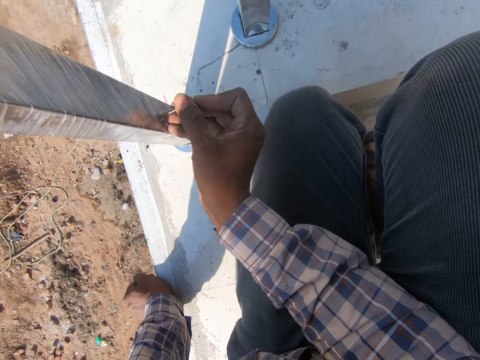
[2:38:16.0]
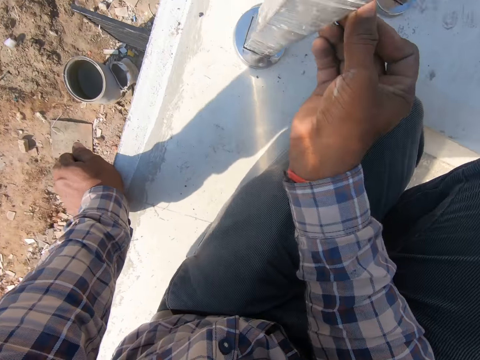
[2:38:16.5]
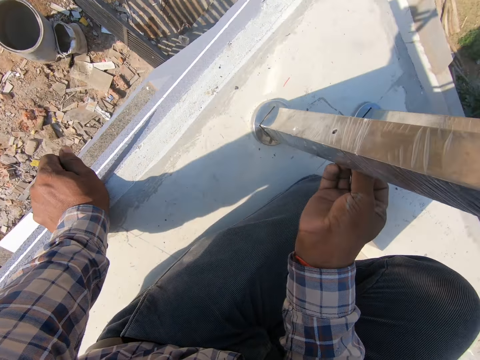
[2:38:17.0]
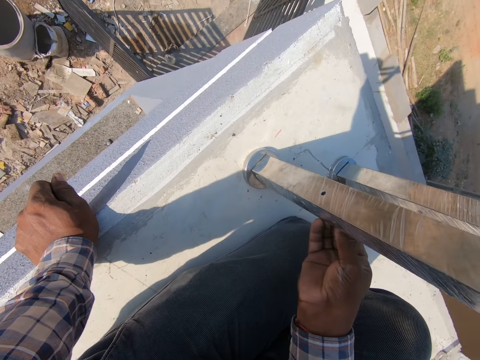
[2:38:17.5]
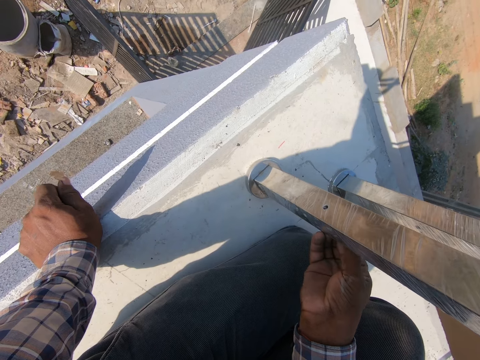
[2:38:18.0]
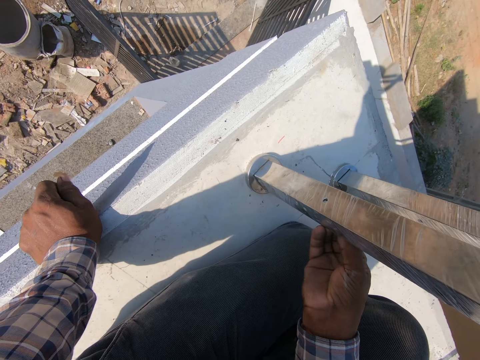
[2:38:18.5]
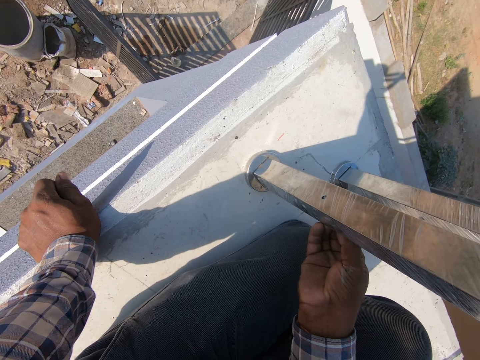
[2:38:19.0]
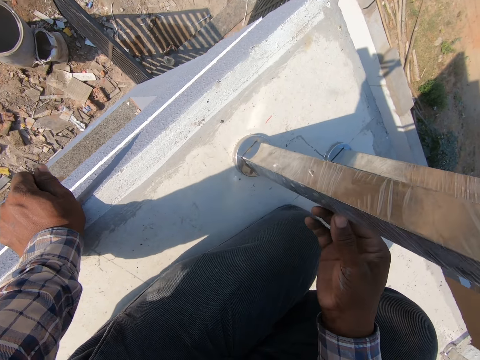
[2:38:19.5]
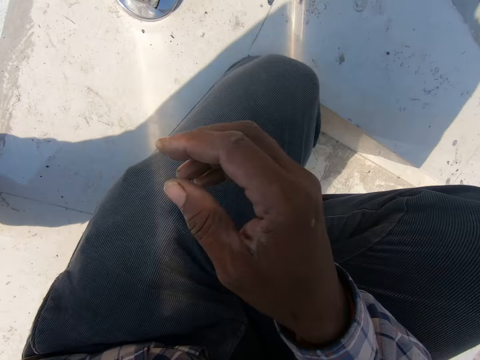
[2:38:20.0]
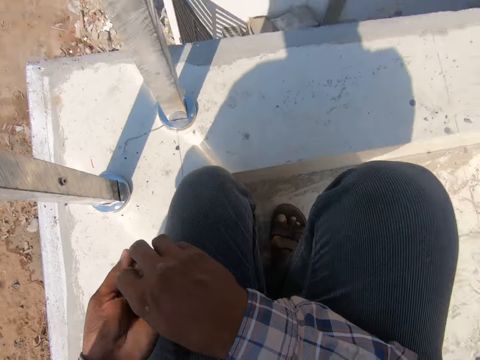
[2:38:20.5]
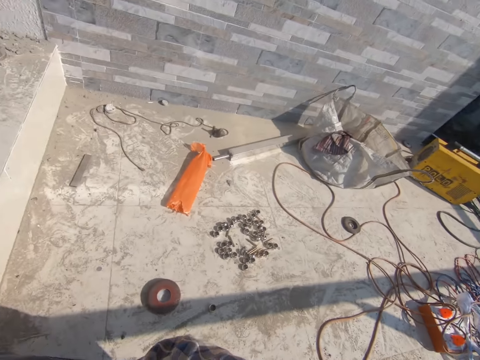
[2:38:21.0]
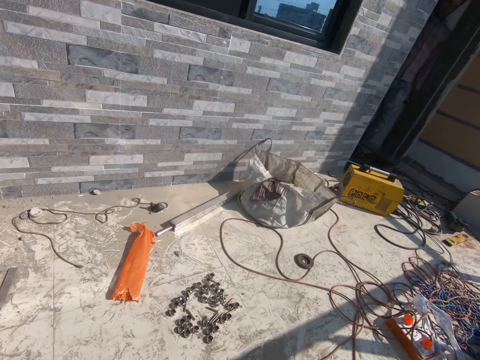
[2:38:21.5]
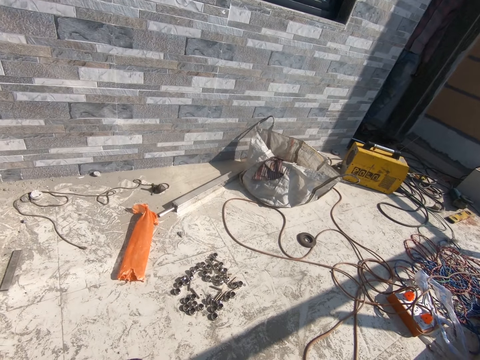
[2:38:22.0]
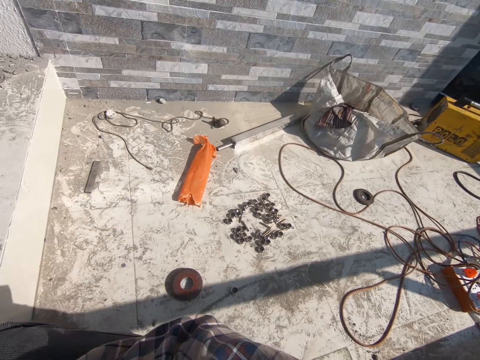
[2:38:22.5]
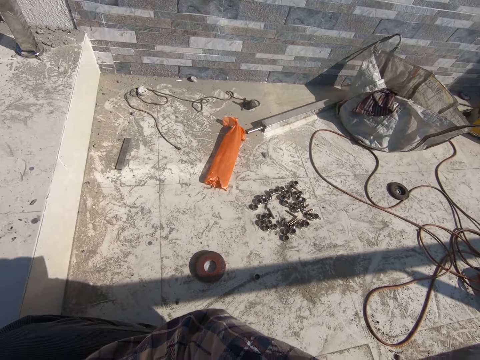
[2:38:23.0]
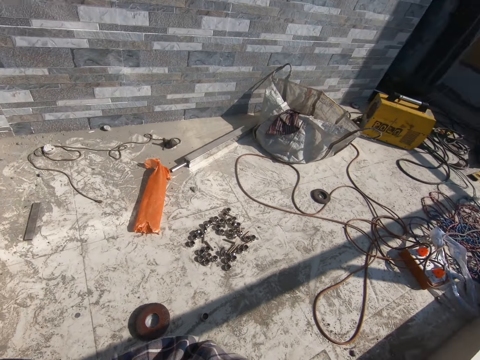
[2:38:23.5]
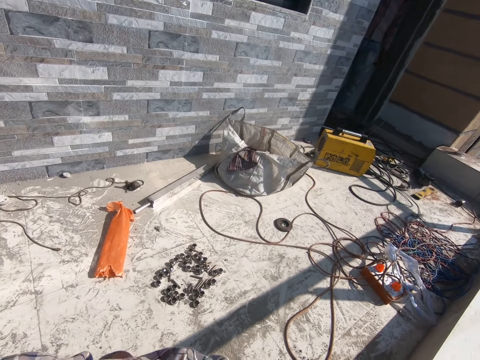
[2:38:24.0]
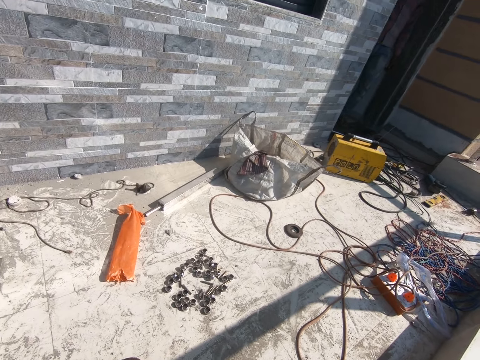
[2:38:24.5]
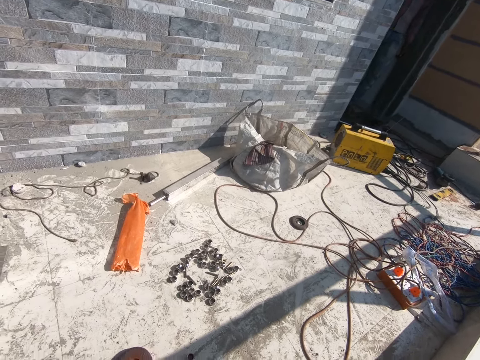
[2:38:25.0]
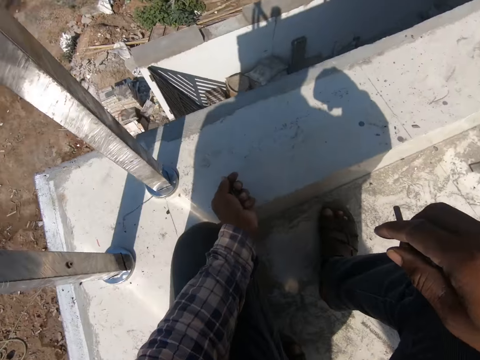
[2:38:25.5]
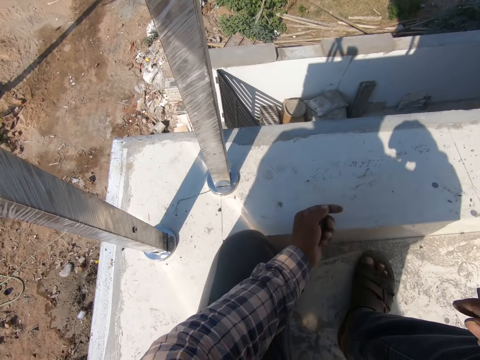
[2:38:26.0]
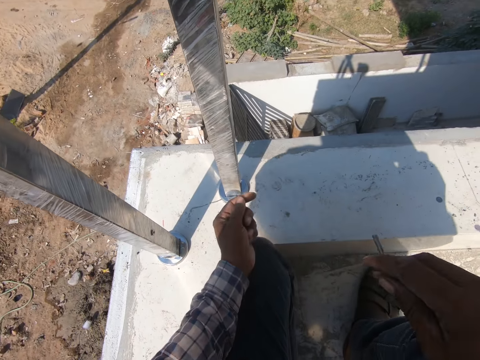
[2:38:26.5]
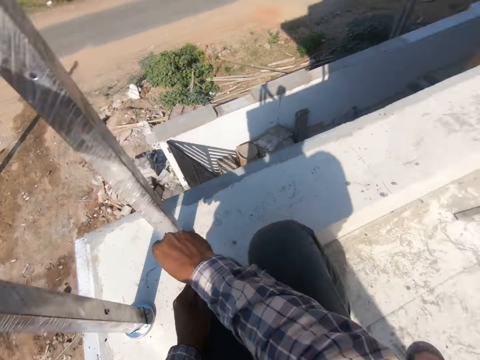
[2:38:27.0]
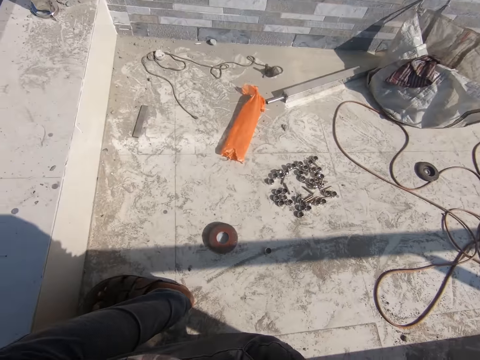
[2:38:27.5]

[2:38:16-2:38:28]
The camera wearer puts the screw in the gypsum perimeter. They fix the bolt inside a hole in the metal rail. They pick the screw from the left hand. They turn around.

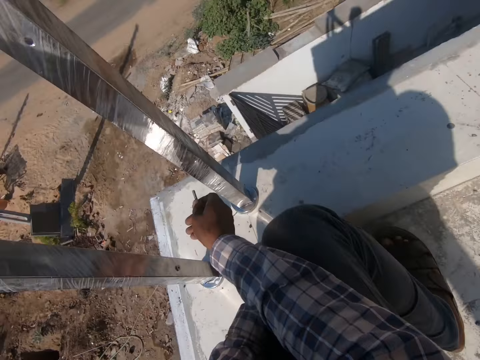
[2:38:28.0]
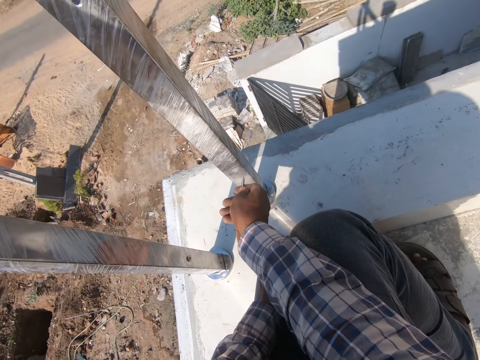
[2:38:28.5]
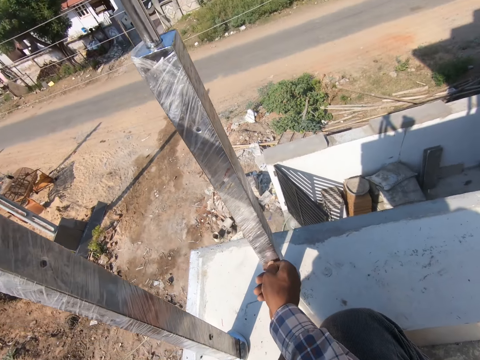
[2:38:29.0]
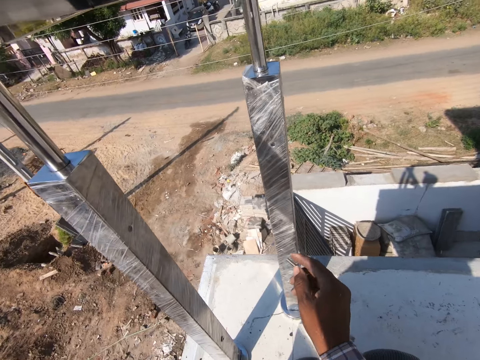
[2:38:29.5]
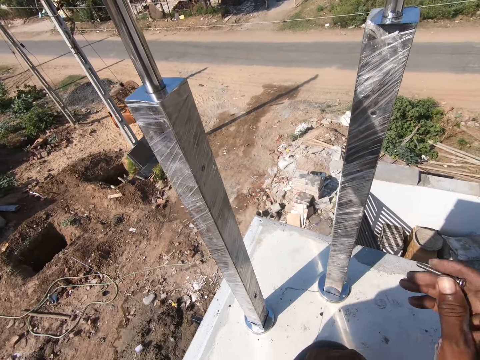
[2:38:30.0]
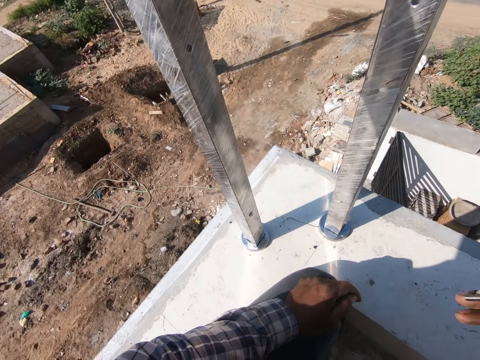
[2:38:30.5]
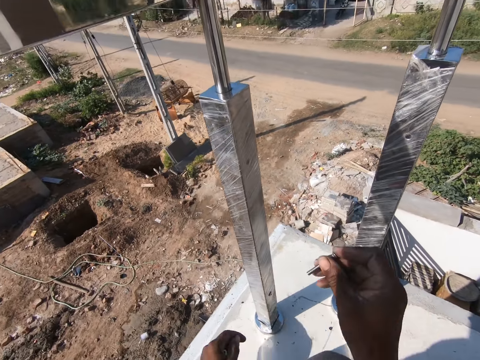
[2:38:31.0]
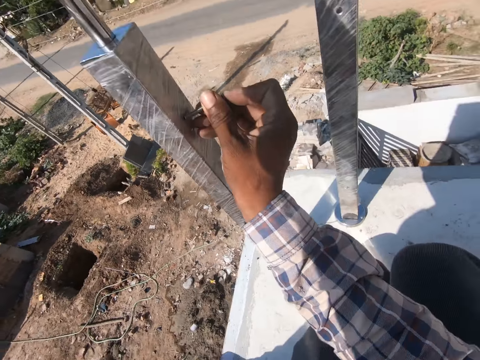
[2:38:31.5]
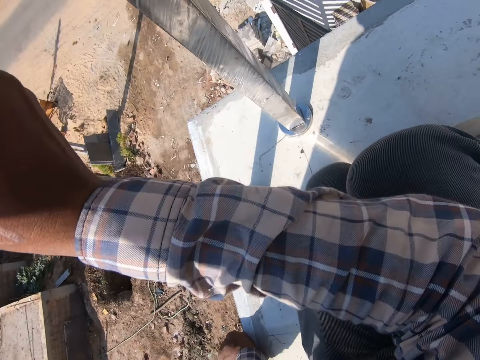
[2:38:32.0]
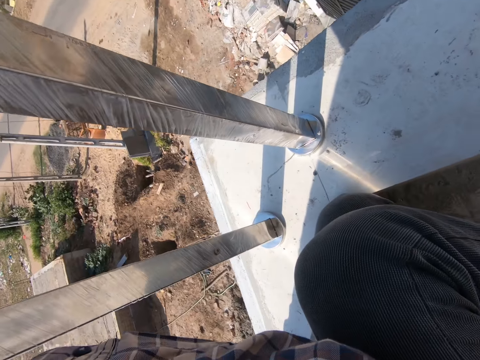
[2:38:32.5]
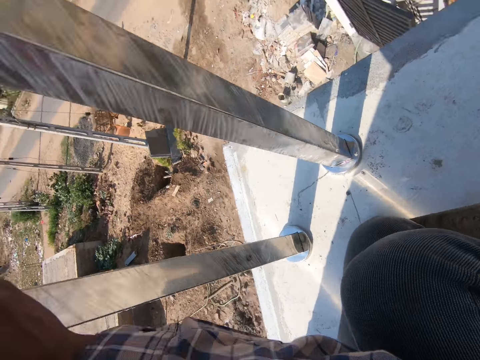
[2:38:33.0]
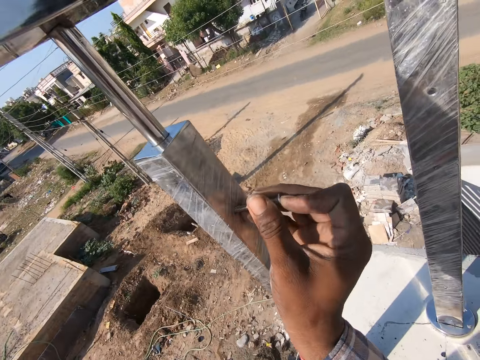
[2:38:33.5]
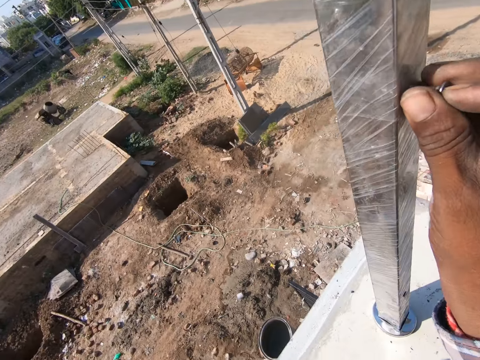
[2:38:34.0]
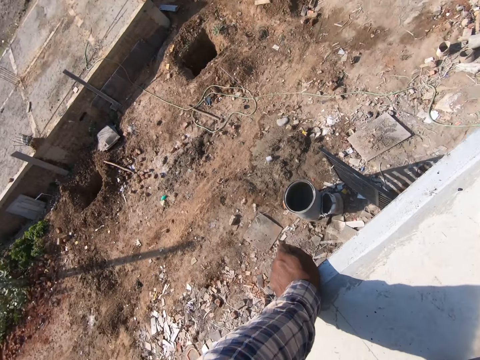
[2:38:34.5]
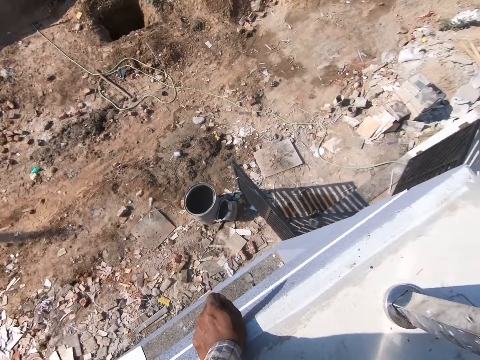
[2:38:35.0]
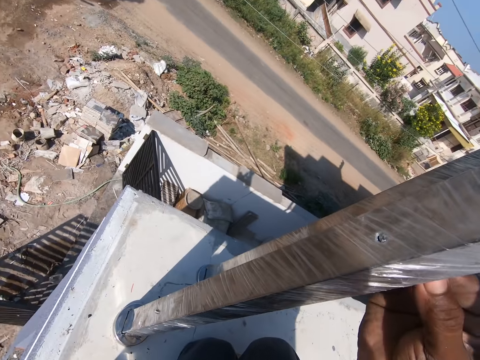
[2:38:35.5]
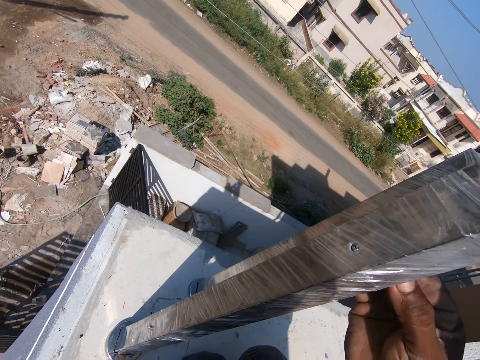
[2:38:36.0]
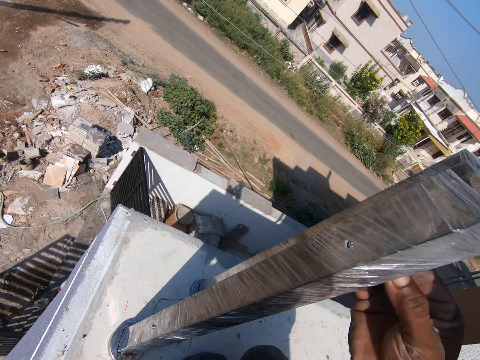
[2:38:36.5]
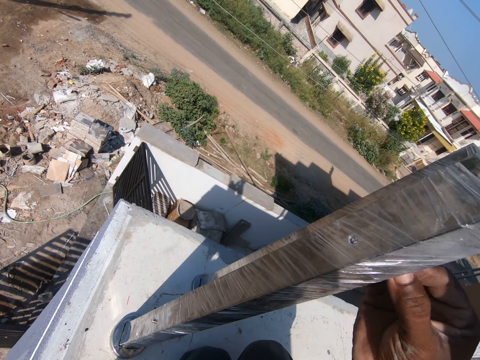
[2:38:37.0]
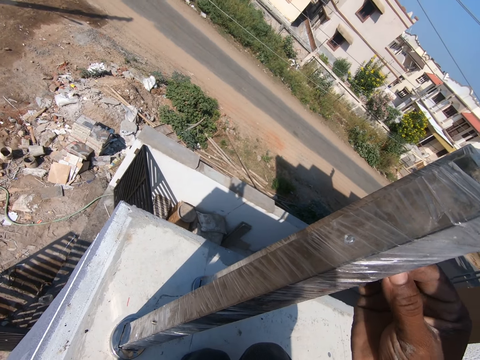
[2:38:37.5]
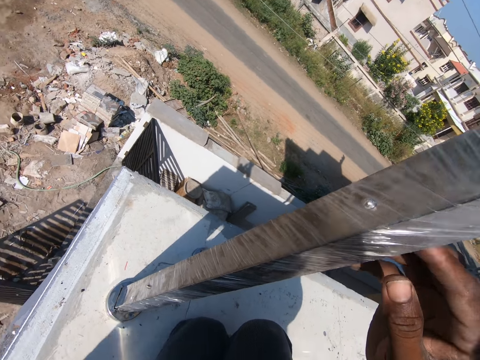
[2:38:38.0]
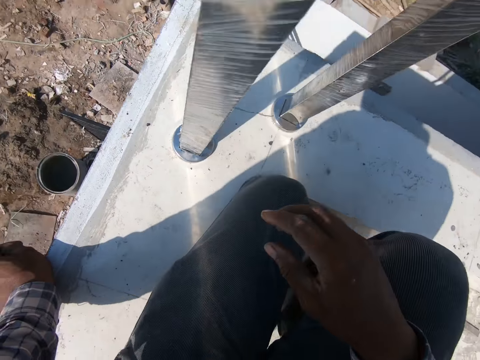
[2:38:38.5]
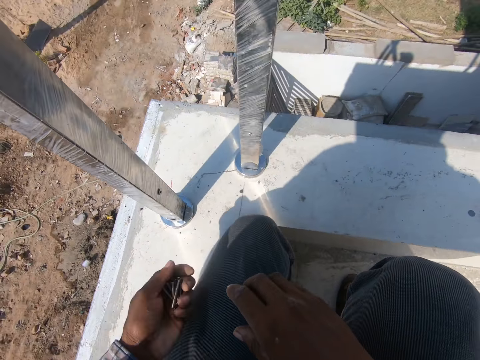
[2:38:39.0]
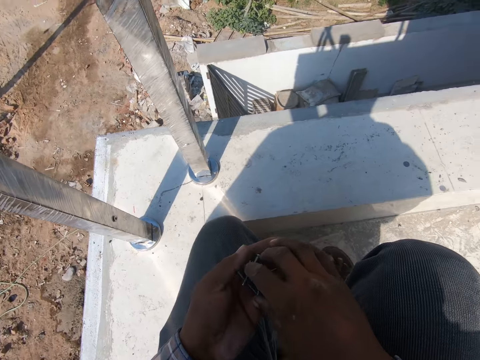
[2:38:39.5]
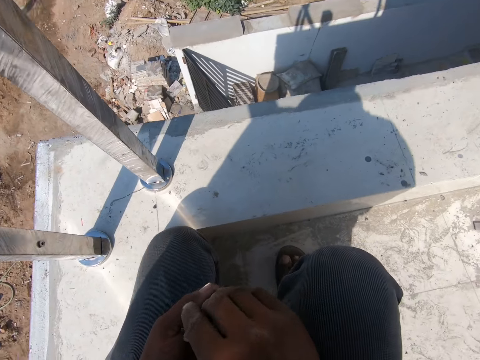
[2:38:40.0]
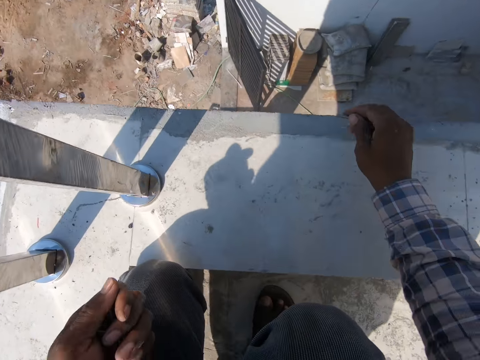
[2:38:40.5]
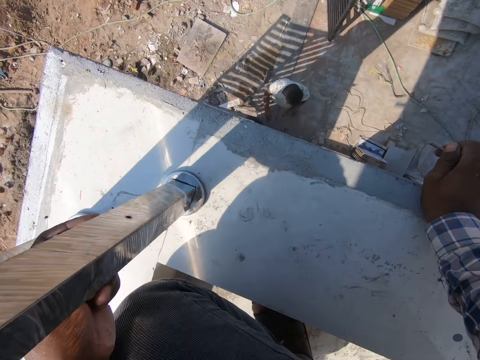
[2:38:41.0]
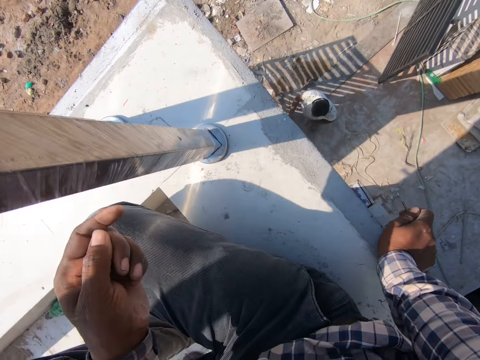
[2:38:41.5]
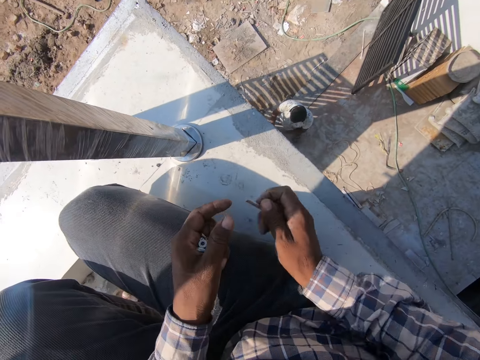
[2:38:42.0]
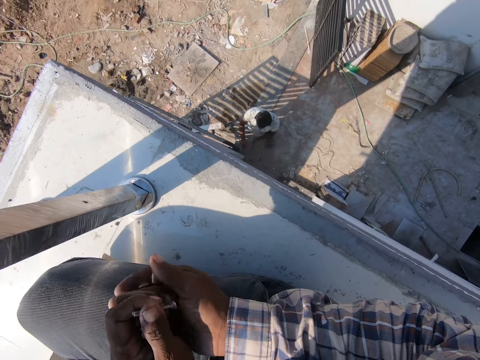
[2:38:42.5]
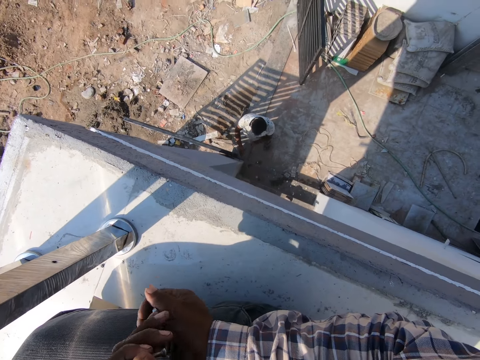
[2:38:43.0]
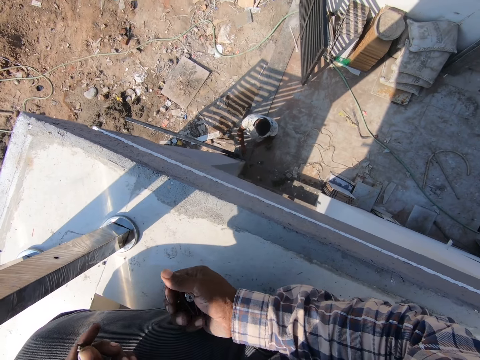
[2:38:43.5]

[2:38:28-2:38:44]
The camera wearer opens the gypsum perimeter nylon with a screw. They prick the bolt inside a hole in the metal rail. They put the screw in the gypsum perimeter. They fix the bolts inside the holes in the metal rails. They pick the screw from the left hand. They hold on the wall with the right hand. They sit on the wall. They pour the screws to the right hand.
